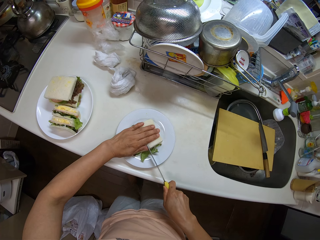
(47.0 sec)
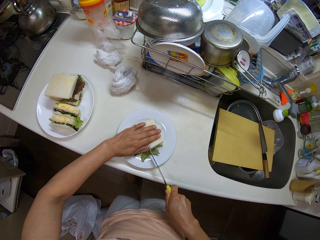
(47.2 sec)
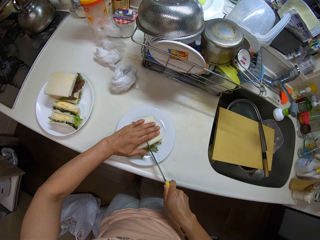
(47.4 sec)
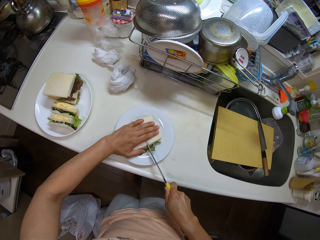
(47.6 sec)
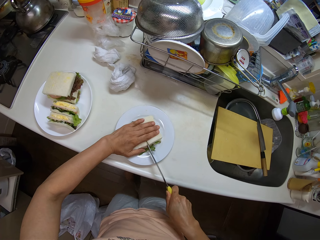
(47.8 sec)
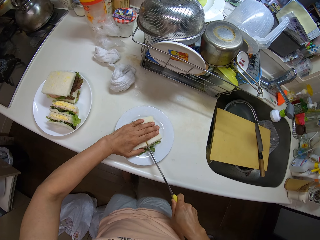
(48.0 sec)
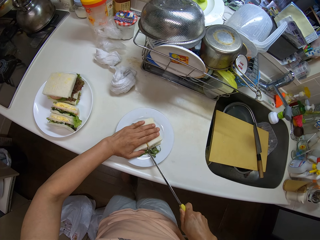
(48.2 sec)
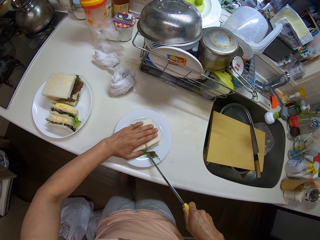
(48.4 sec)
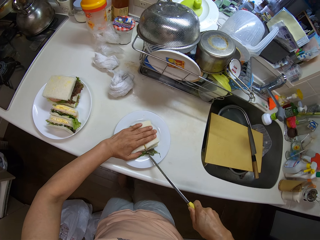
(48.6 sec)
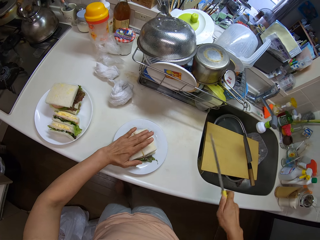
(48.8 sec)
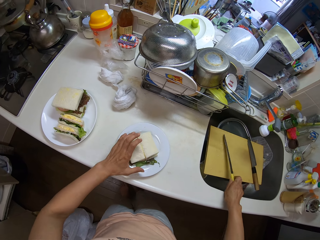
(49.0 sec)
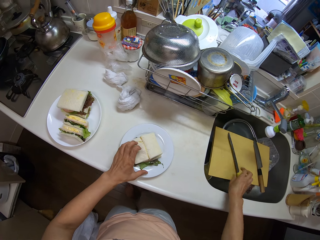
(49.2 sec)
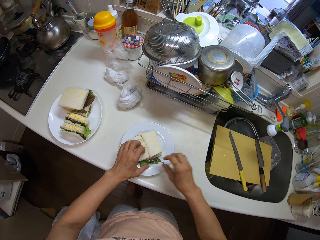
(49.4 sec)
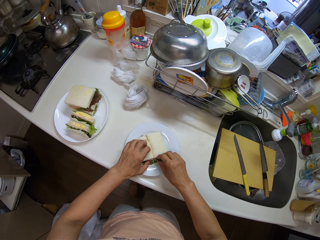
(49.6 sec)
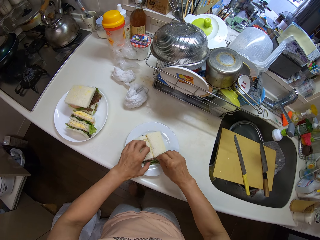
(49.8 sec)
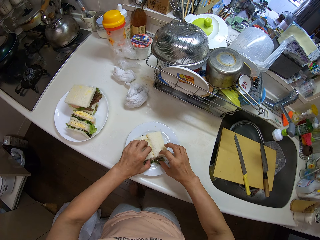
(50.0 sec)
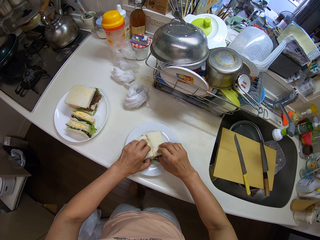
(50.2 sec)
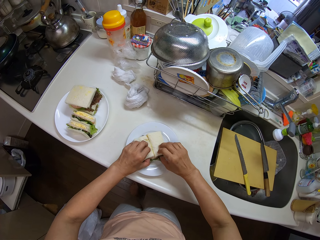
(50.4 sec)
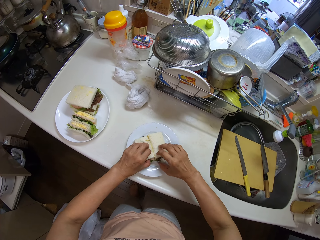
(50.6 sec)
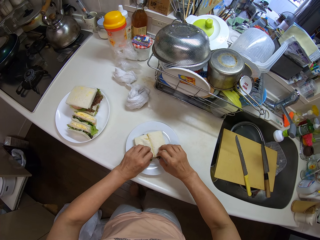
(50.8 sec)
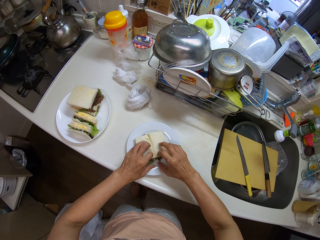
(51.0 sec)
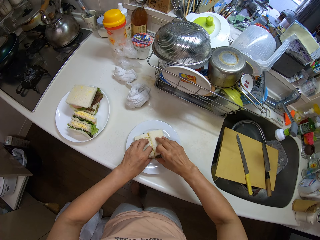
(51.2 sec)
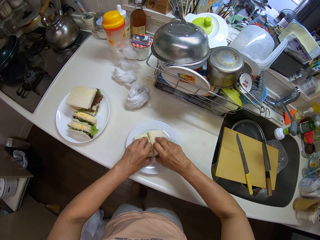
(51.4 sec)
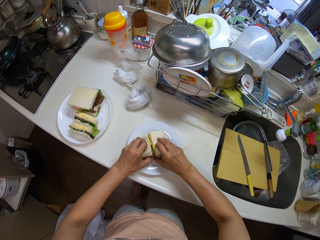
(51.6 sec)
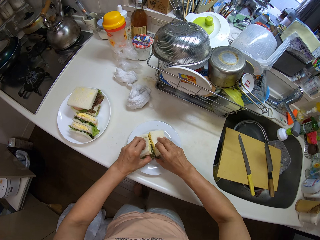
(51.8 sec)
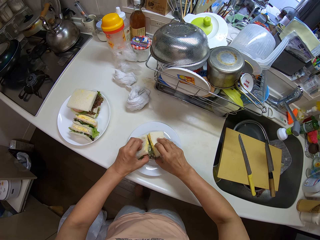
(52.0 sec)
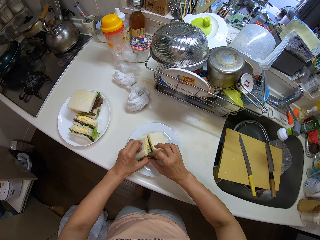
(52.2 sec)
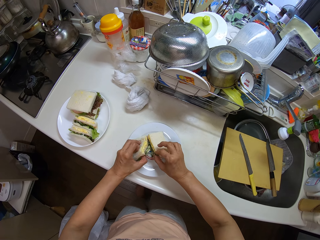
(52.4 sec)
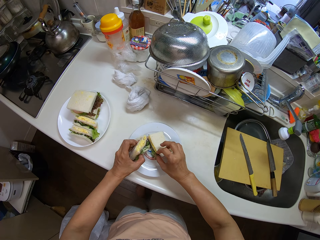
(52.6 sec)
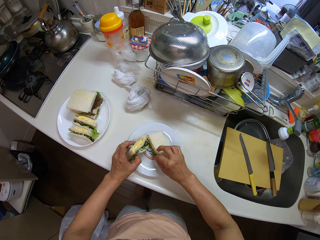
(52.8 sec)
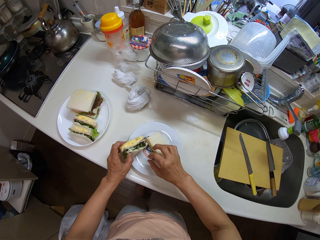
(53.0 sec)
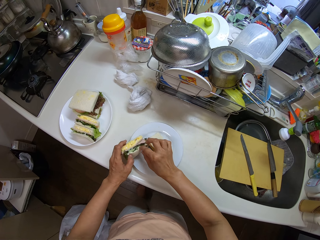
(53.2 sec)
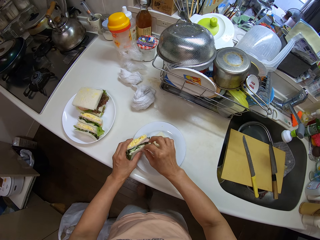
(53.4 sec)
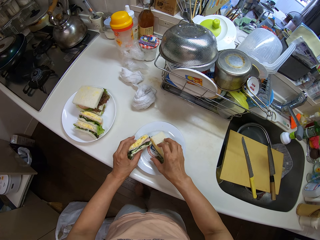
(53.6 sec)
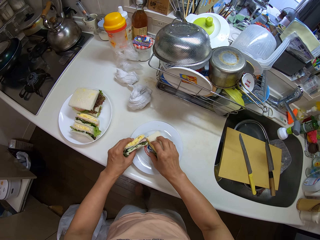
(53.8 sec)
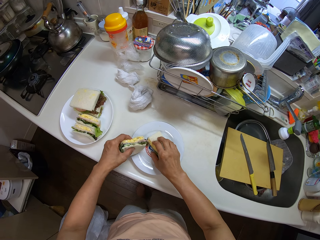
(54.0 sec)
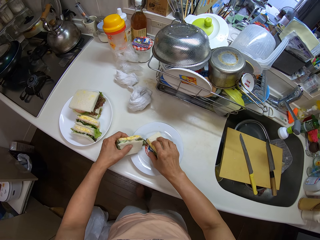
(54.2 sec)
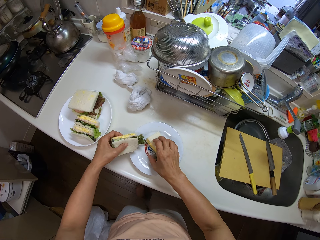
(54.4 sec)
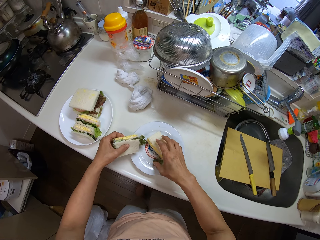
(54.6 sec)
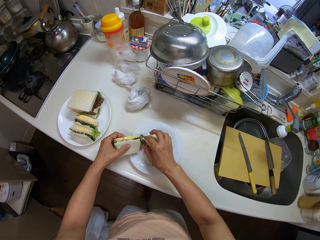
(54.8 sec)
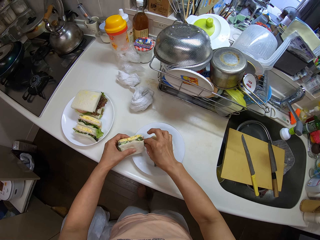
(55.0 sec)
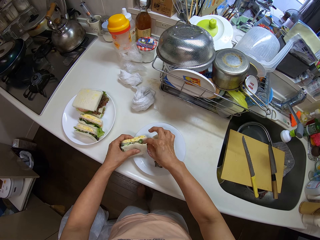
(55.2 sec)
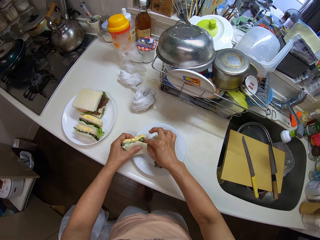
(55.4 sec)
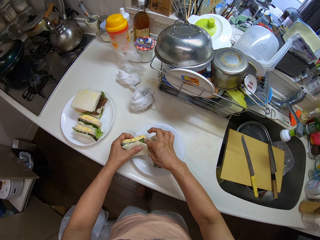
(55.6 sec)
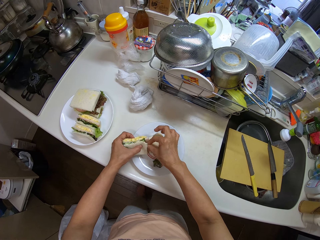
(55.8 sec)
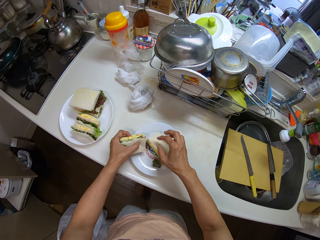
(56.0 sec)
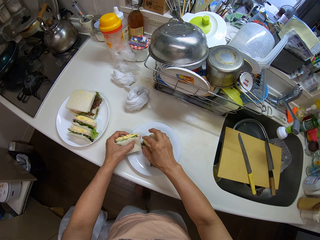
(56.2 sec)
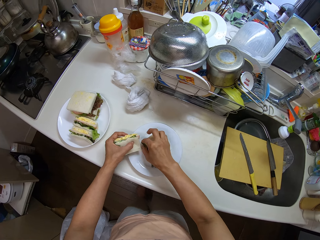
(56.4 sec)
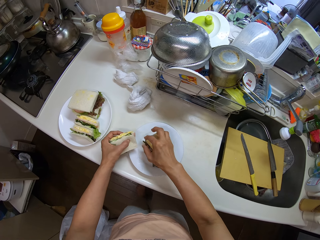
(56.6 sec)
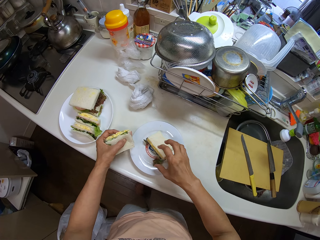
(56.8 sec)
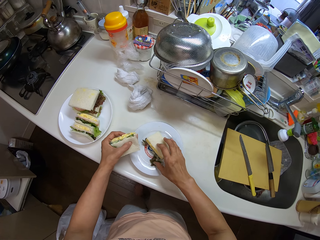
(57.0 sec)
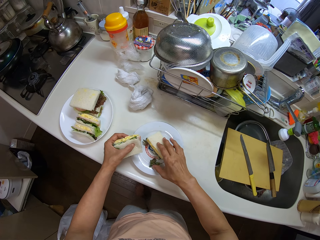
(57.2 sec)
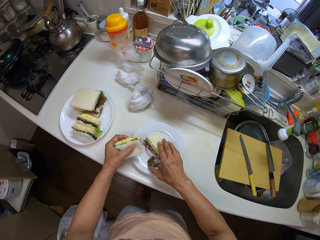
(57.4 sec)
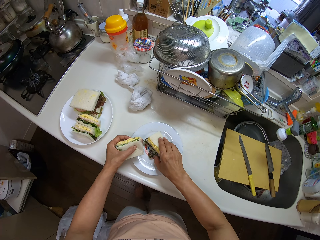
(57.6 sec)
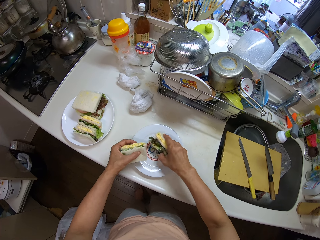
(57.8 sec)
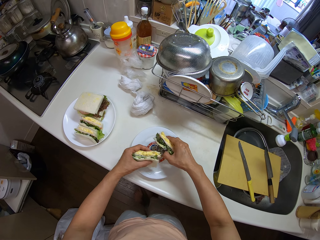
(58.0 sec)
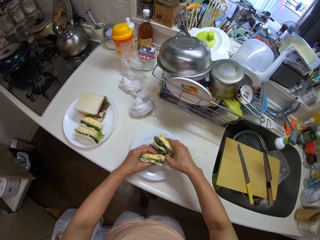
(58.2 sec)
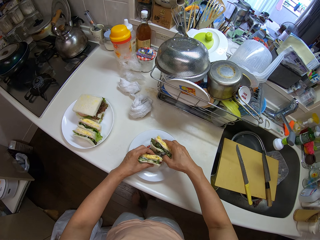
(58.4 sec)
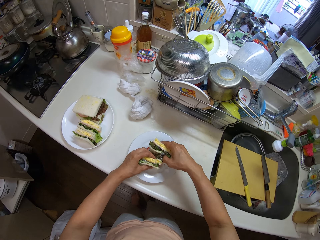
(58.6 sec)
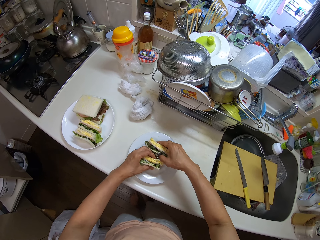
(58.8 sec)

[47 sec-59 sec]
The camera wearer puts the knife in a sink. They put the pieces of something together. They turn over the cut sandwich.

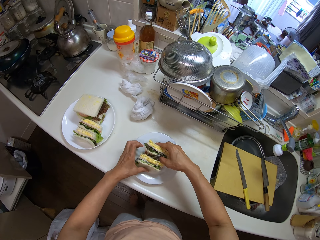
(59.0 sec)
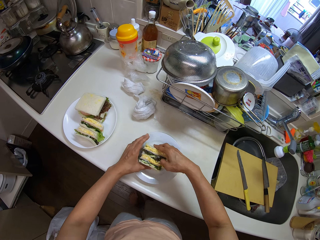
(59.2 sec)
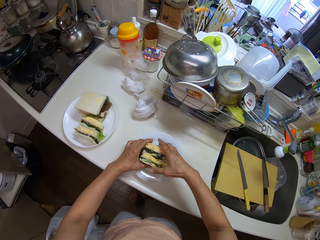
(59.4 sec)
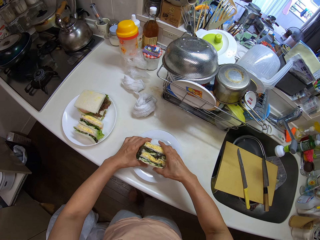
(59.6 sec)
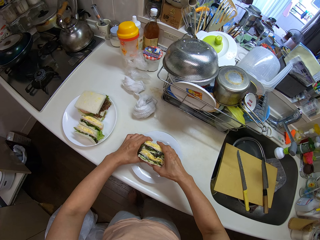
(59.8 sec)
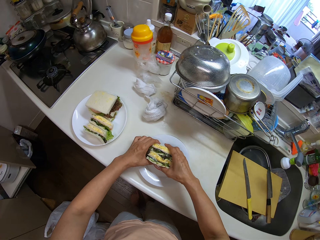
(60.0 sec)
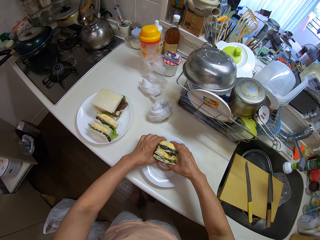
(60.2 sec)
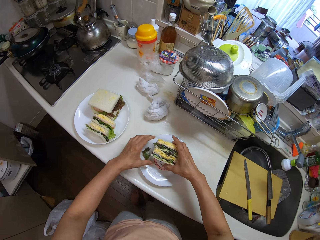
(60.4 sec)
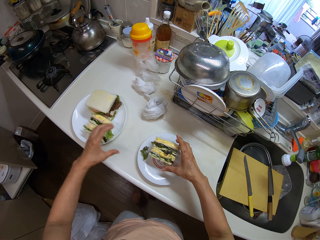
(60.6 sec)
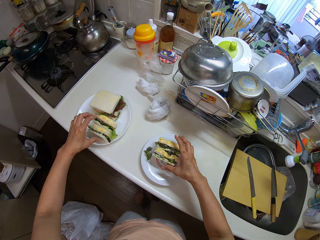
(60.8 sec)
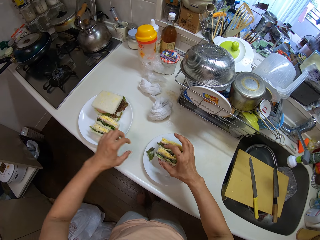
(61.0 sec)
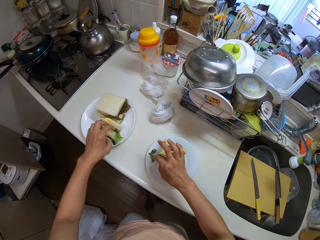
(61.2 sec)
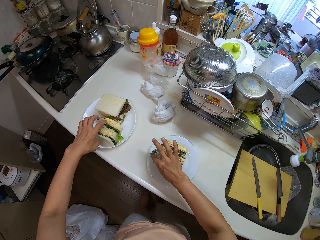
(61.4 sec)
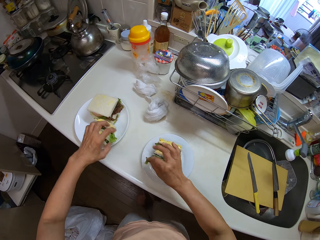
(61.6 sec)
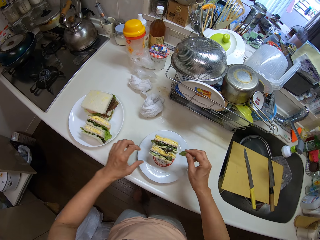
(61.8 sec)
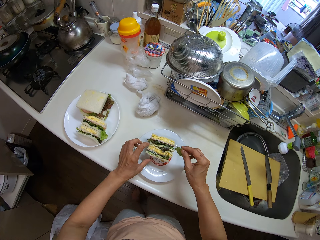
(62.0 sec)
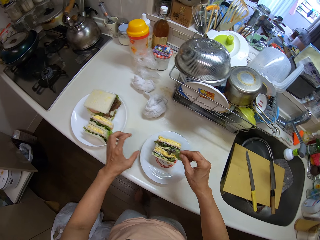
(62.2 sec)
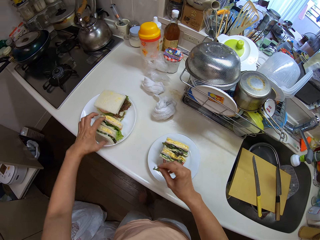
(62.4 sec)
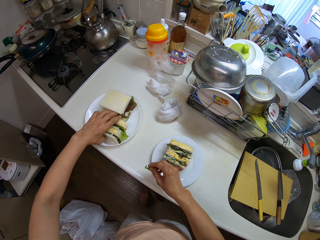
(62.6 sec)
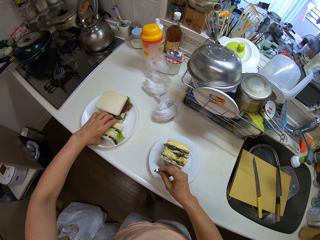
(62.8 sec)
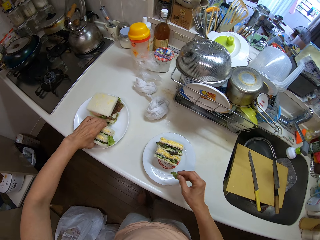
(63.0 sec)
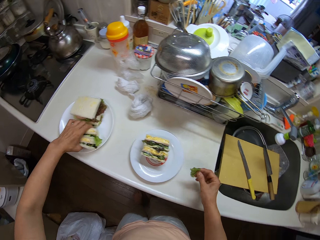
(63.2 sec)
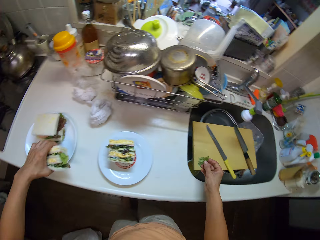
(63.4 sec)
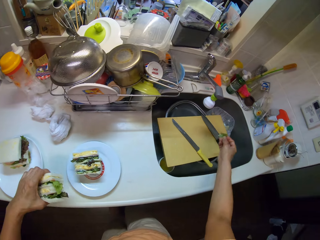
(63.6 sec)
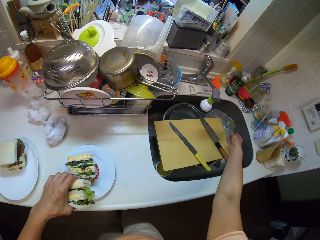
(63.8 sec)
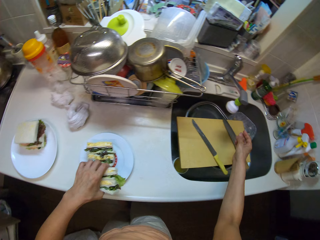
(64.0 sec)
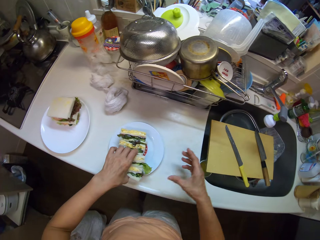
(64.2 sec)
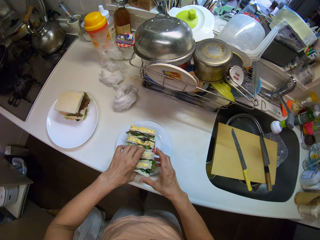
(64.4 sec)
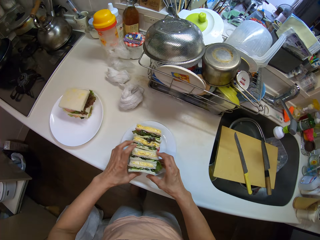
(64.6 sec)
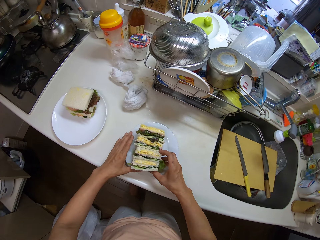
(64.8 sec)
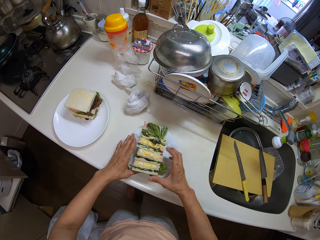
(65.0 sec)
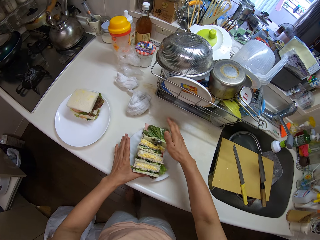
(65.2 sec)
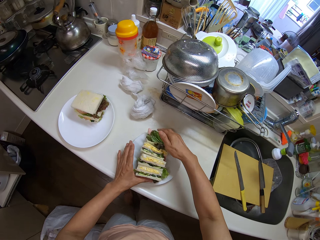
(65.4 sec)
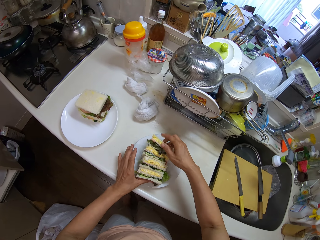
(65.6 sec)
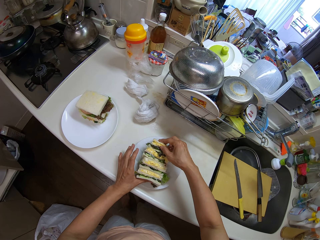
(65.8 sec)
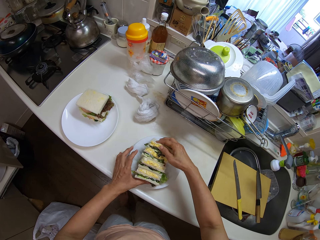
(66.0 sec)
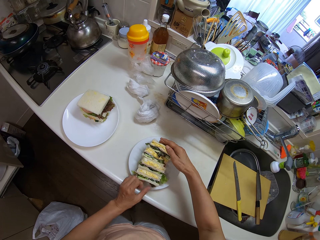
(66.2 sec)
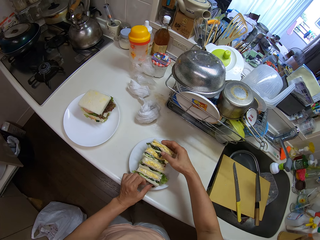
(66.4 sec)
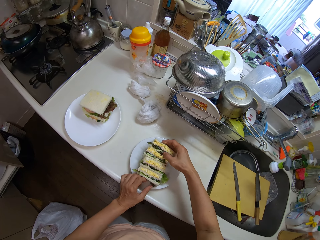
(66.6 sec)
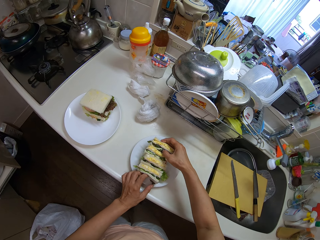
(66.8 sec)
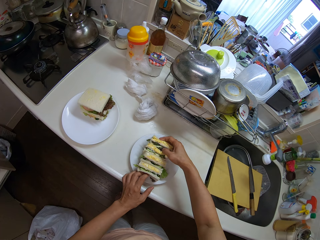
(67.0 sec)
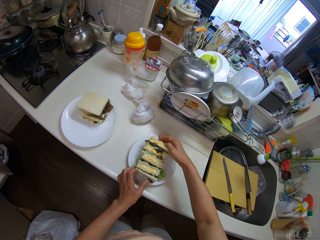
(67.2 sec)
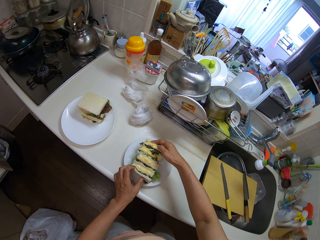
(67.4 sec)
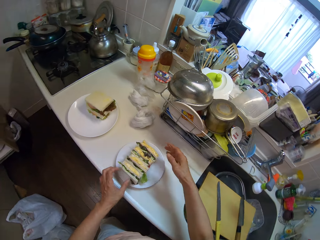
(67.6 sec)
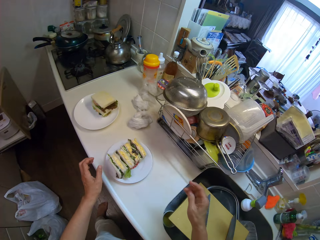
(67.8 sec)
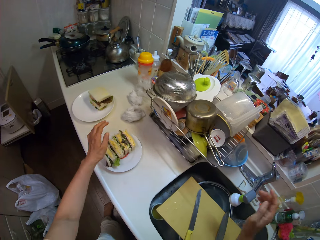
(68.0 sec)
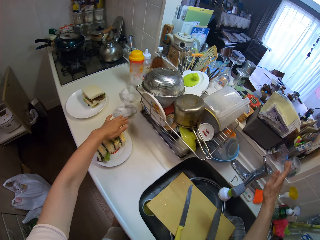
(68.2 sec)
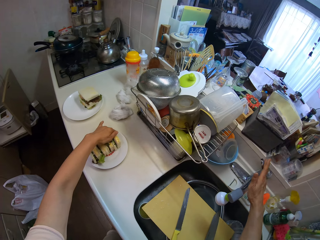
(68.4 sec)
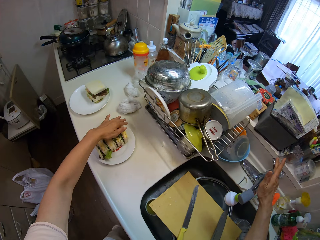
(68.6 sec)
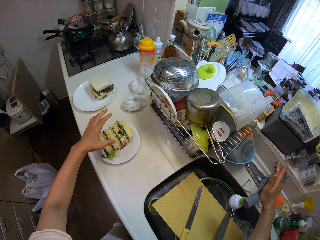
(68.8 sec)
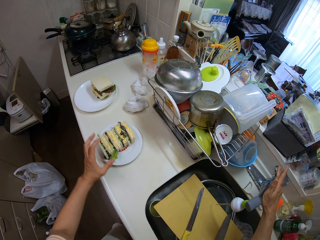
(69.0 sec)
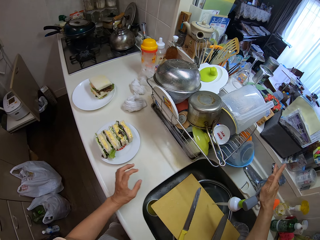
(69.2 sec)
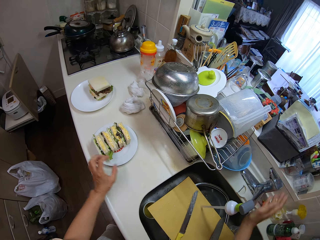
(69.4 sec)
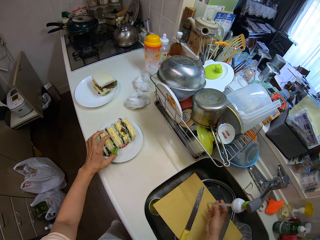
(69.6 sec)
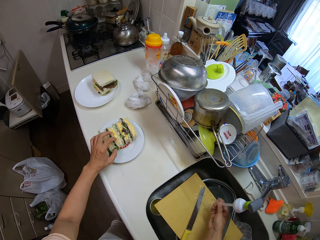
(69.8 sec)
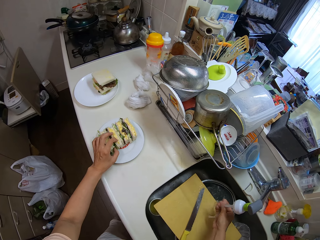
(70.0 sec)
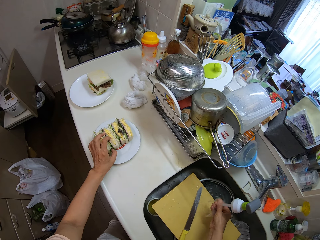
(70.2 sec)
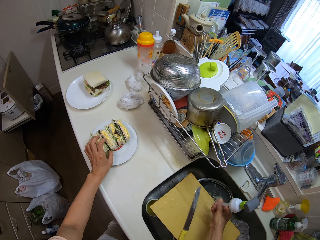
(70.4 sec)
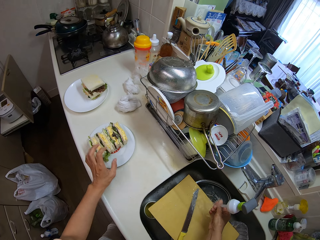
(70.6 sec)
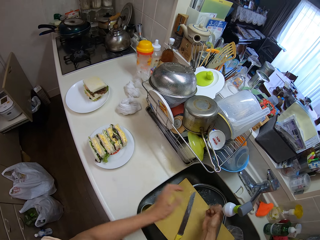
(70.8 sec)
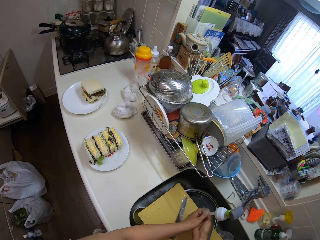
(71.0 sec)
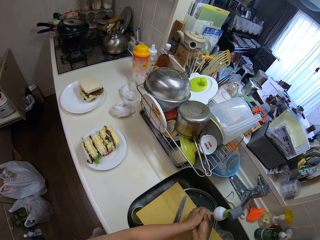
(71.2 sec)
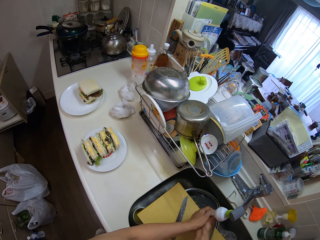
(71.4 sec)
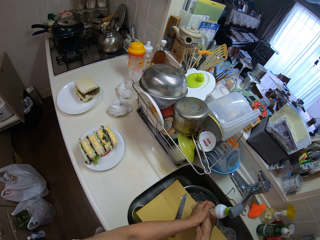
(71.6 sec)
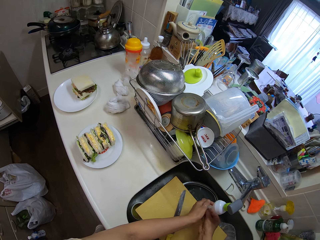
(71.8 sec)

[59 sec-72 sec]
The camera wearer picks up the other cut sandwich. He drops the cut sandwich on the other plate. He opens the water tap and washes his hands.
